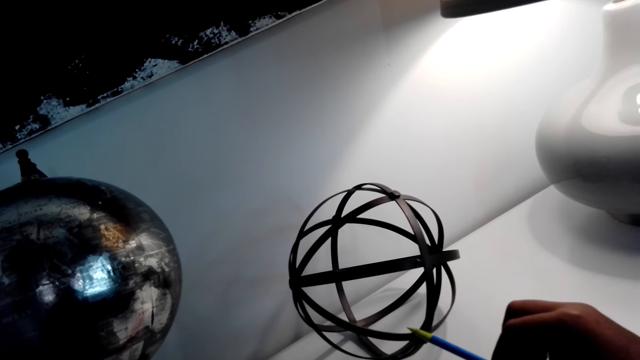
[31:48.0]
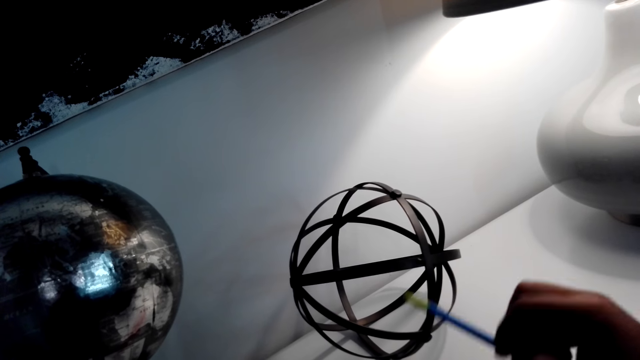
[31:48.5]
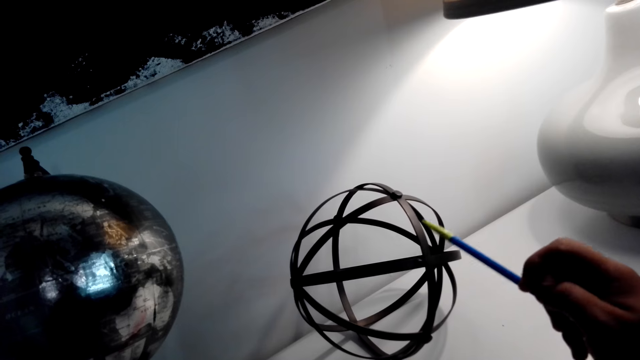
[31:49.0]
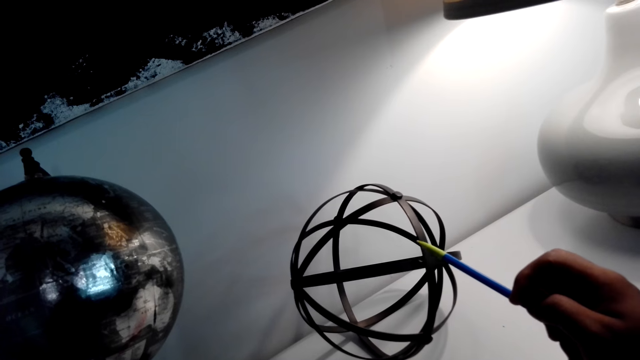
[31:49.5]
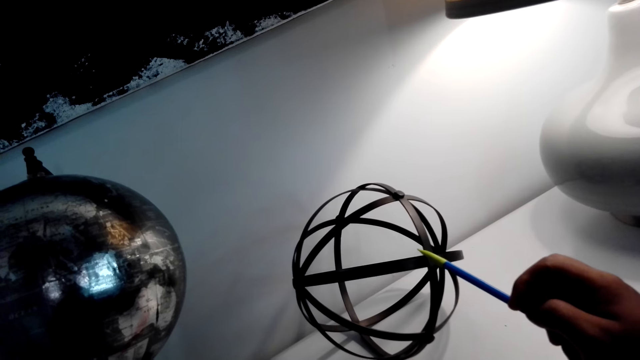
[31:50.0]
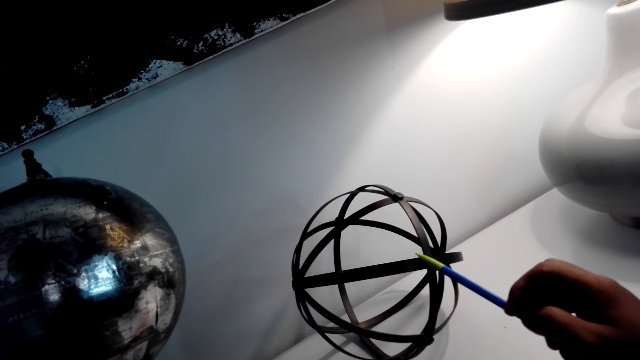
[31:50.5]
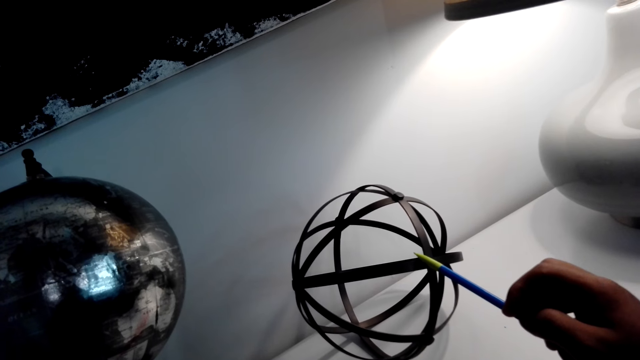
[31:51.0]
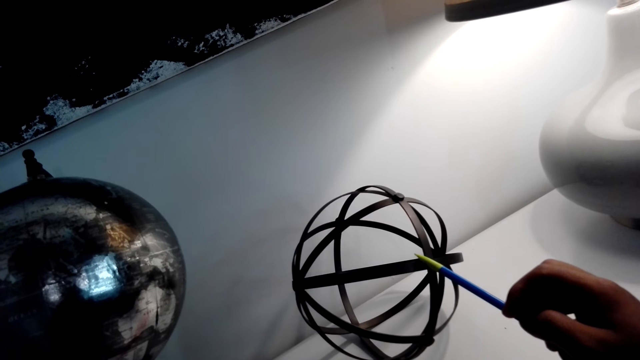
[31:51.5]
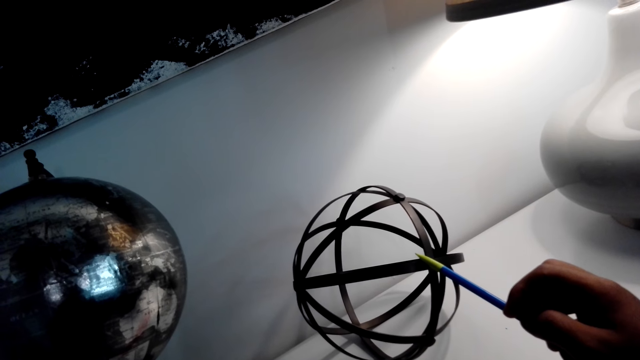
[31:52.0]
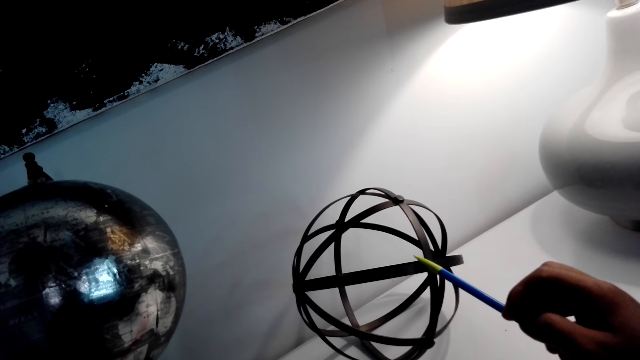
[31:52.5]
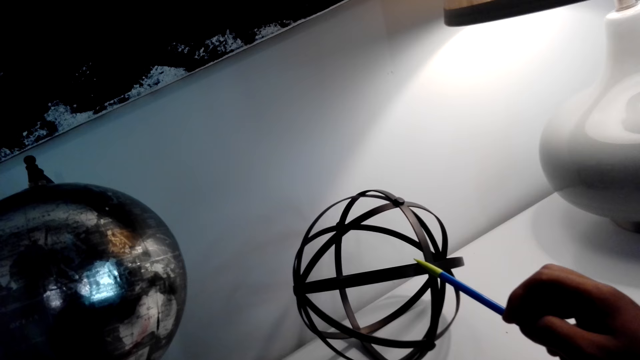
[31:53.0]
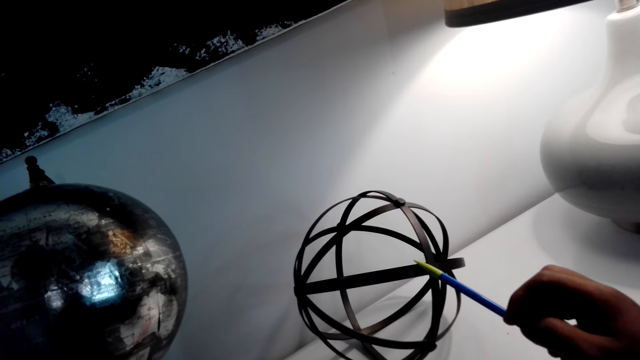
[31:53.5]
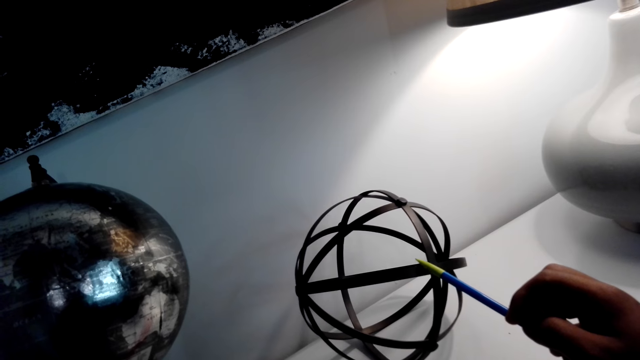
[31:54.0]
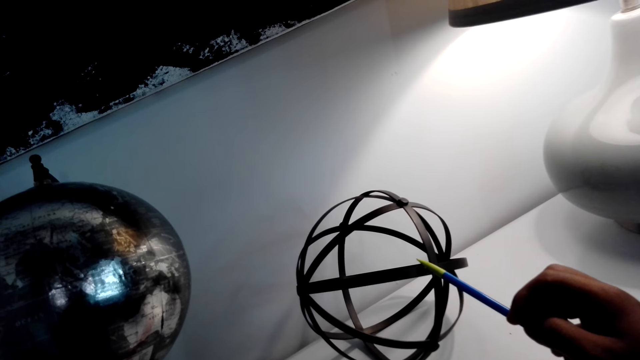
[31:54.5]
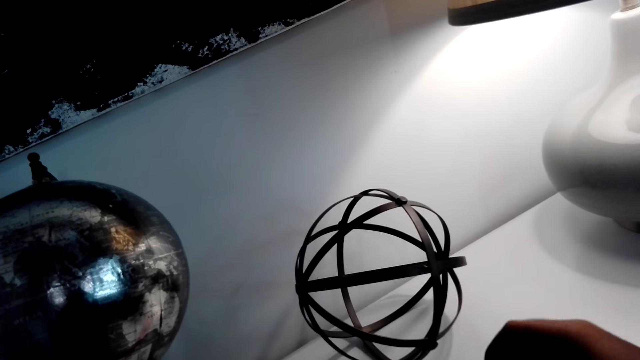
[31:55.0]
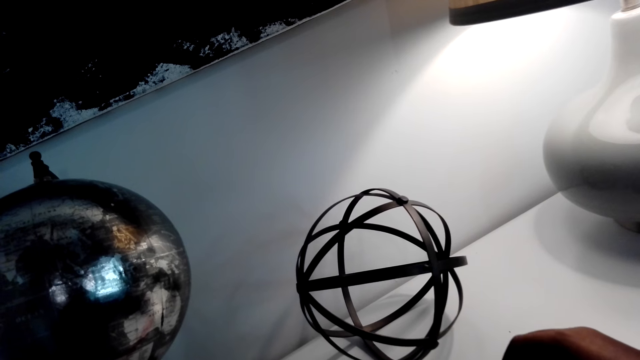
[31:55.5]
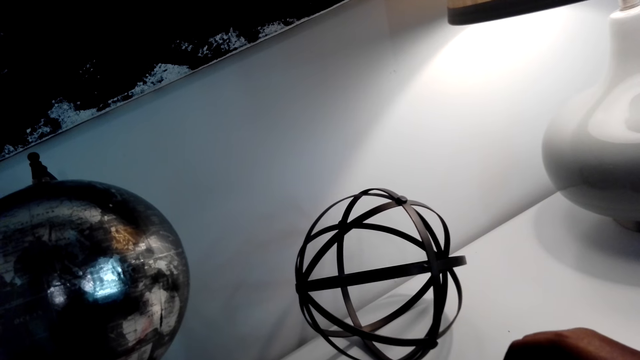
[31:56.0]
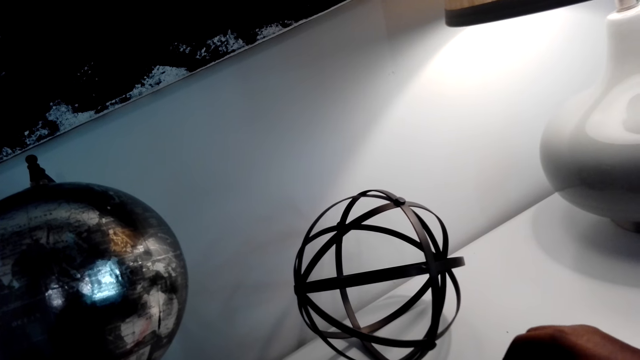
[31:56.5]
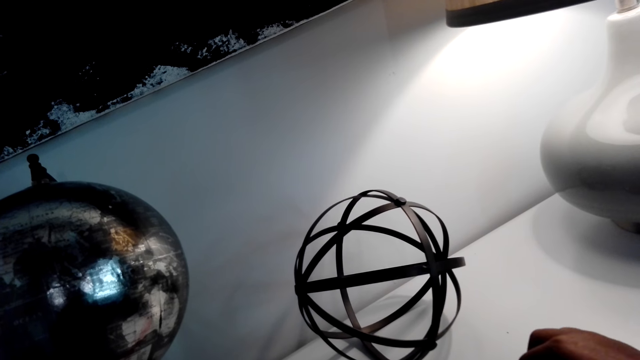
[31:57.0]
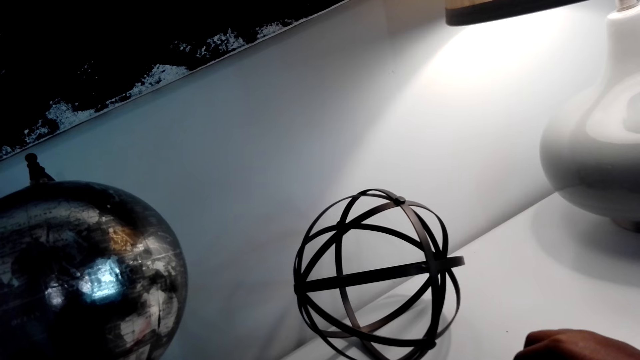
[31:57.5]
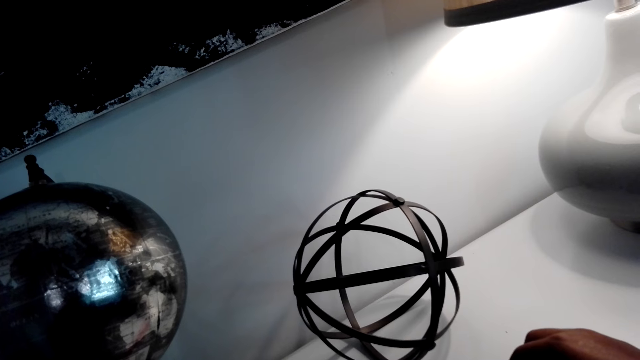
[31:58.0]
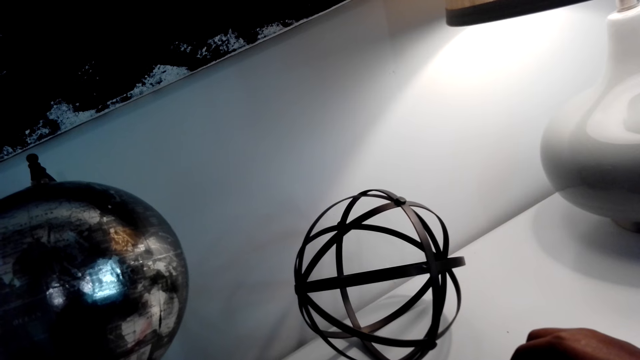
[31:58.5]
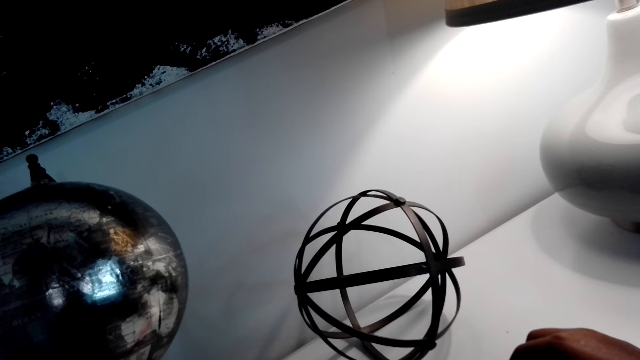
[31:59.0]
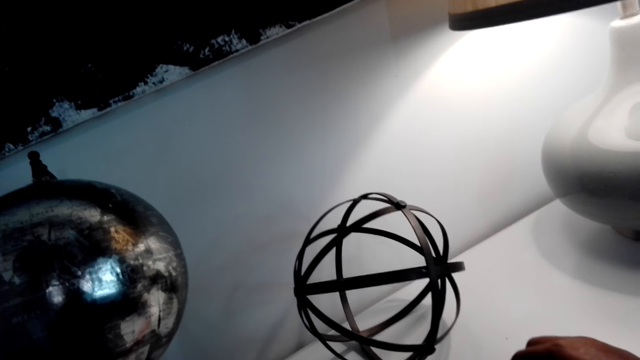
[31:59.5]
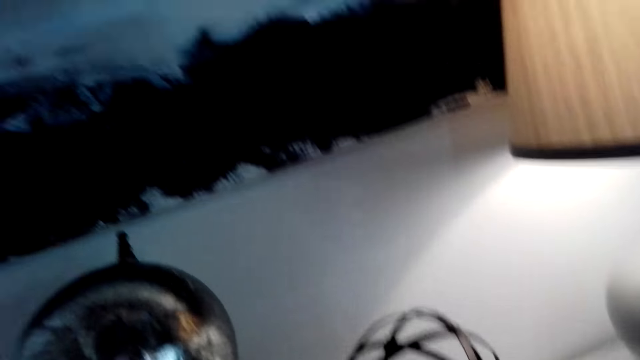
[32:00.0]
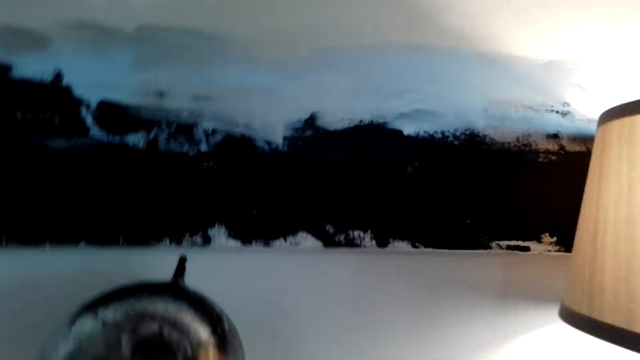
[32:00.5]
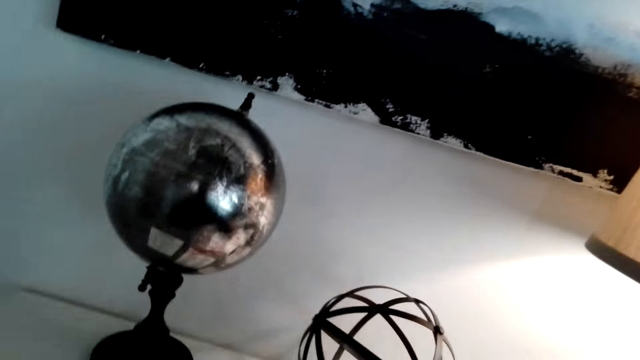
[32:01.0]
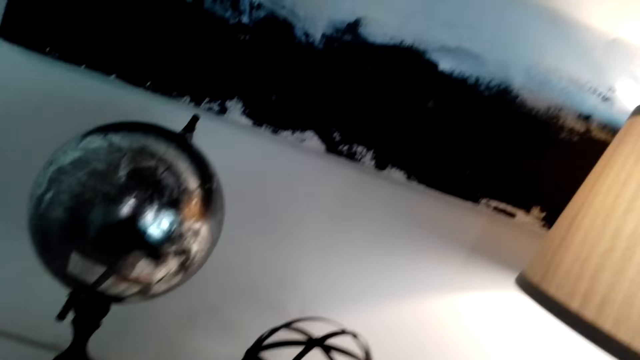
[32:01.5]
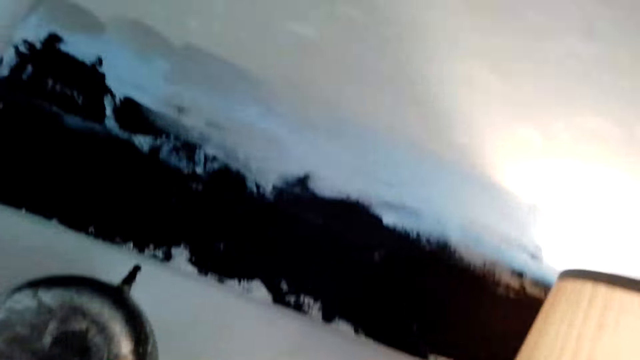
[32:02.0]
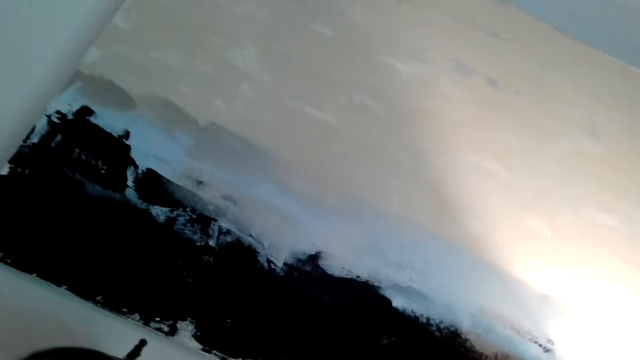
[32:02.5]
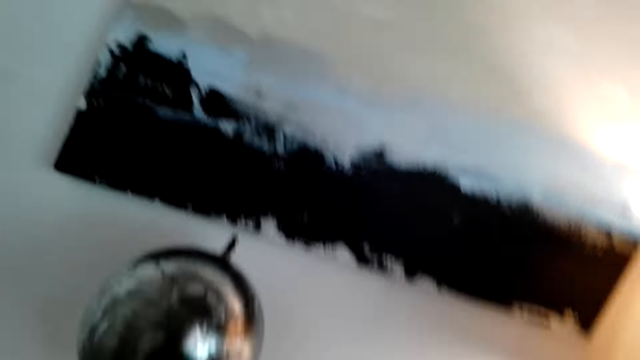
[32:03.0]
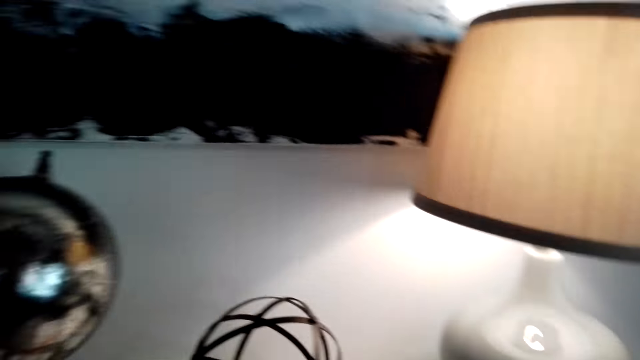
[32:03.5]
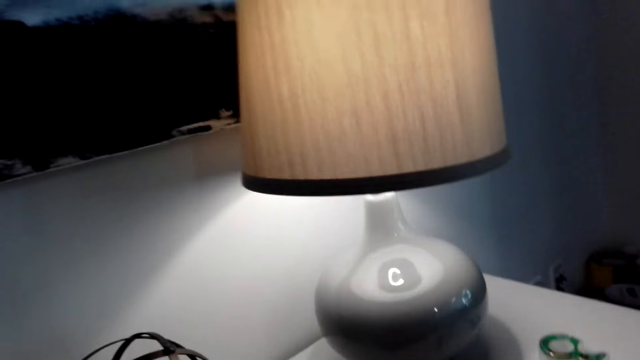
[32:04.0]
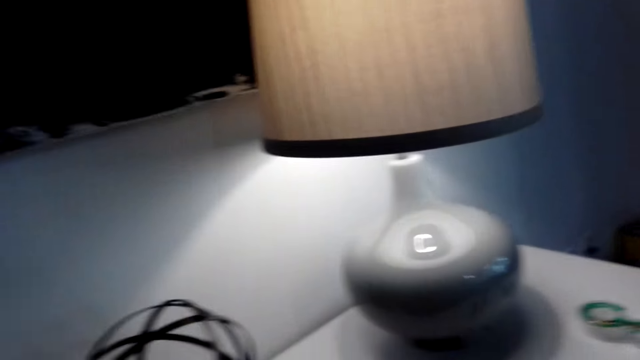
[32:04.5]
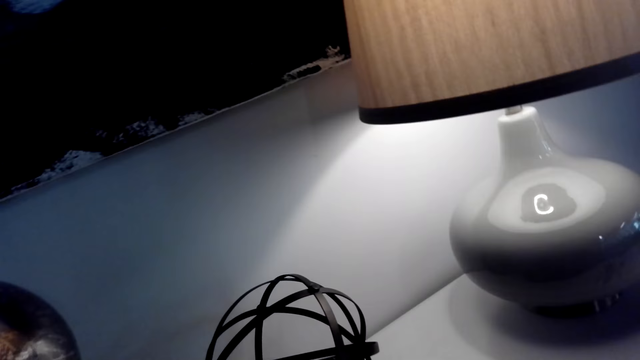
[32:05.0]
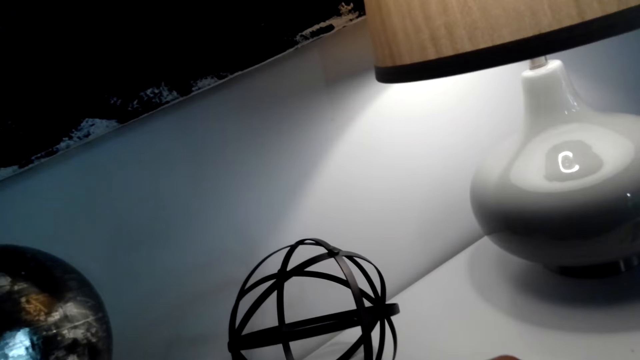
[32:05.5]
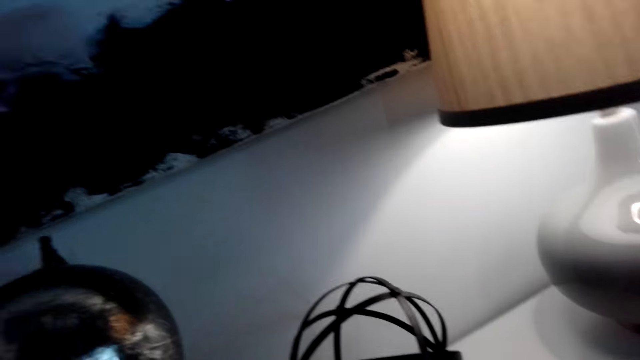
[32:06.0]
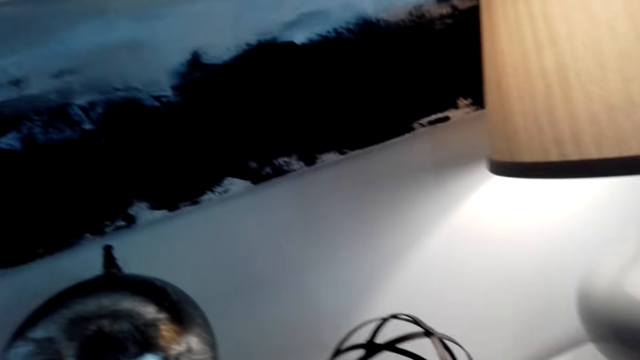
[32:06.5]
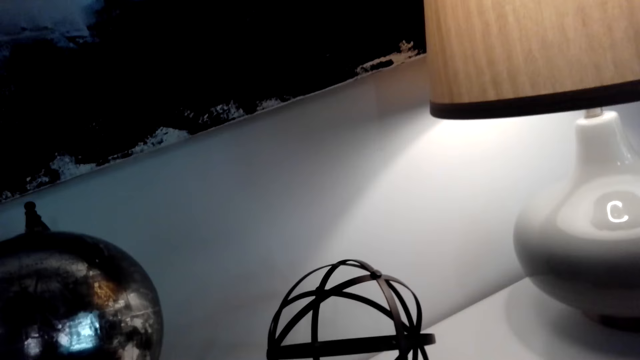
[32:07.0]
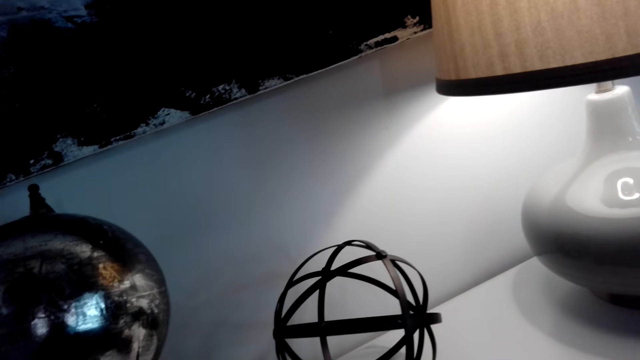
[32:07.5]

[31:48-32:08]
The camera wearer looks around the room.
